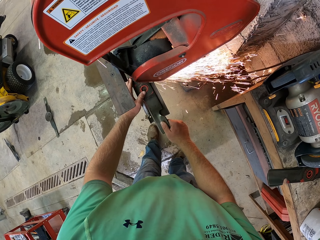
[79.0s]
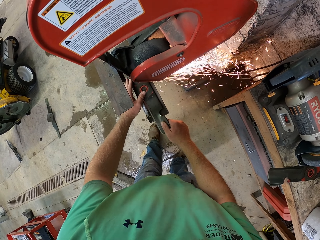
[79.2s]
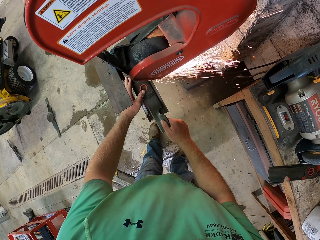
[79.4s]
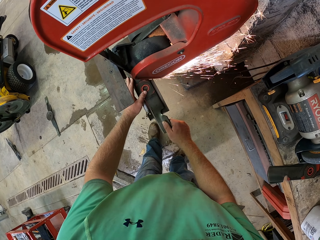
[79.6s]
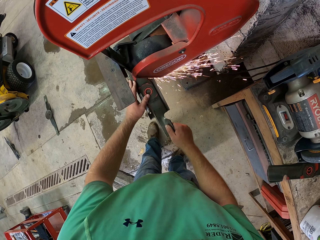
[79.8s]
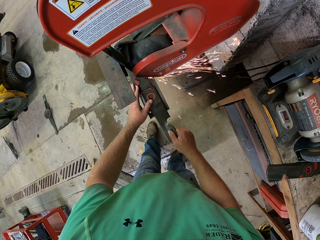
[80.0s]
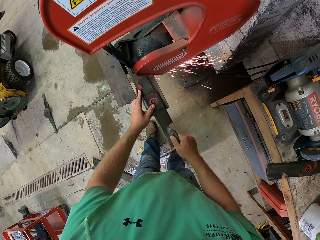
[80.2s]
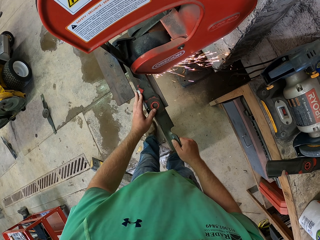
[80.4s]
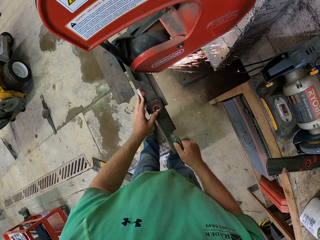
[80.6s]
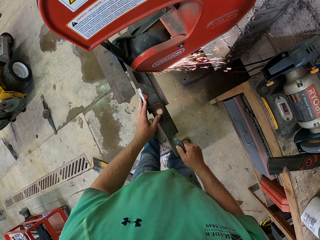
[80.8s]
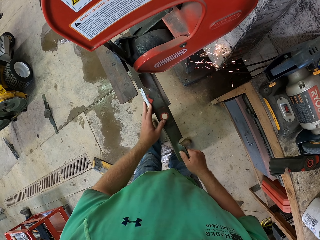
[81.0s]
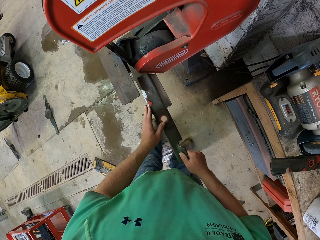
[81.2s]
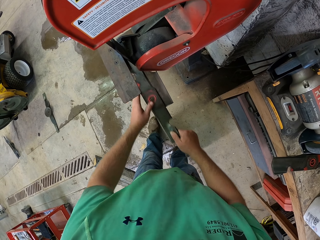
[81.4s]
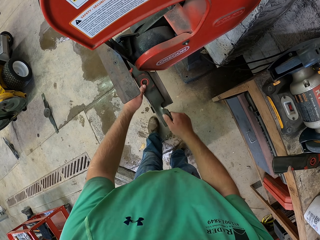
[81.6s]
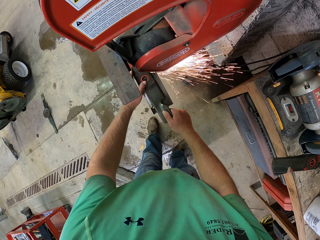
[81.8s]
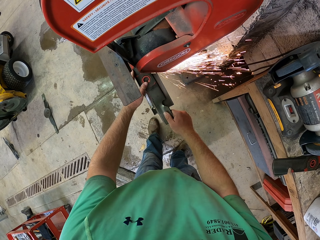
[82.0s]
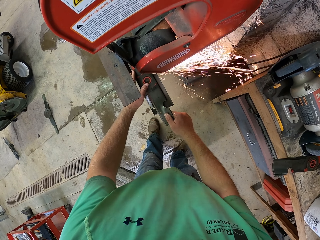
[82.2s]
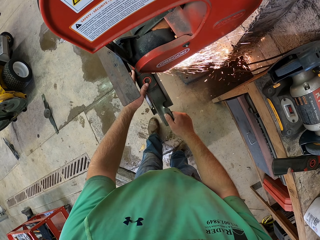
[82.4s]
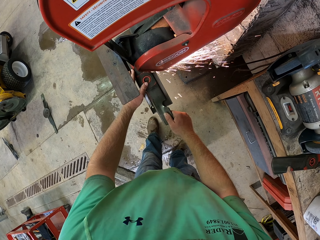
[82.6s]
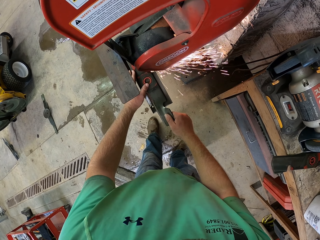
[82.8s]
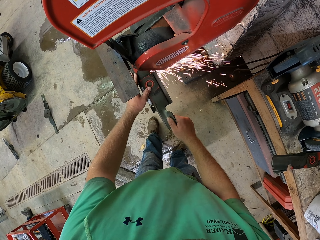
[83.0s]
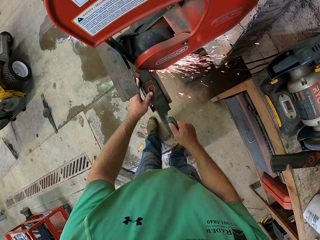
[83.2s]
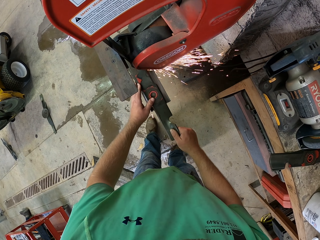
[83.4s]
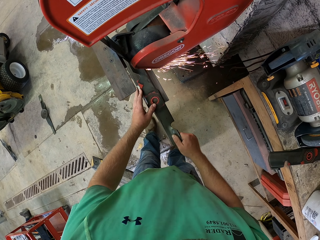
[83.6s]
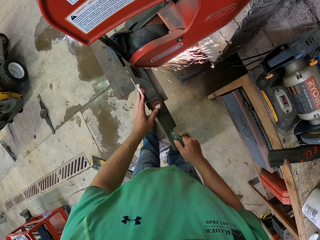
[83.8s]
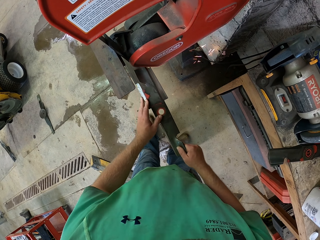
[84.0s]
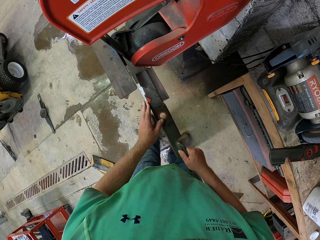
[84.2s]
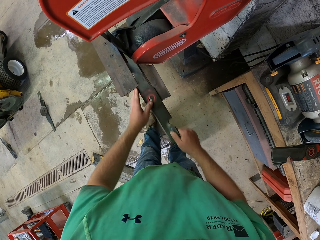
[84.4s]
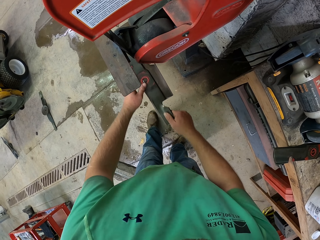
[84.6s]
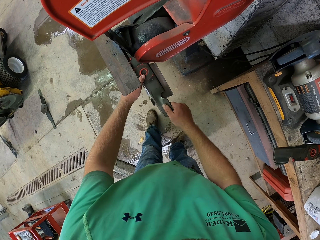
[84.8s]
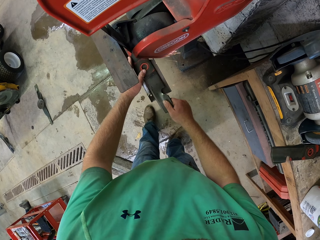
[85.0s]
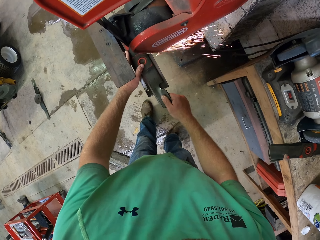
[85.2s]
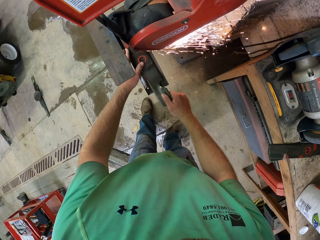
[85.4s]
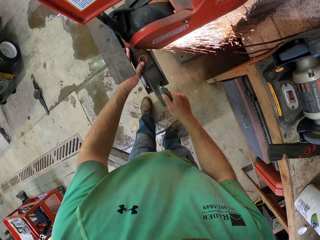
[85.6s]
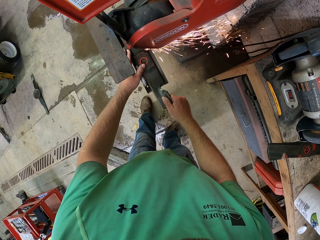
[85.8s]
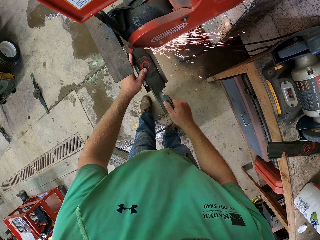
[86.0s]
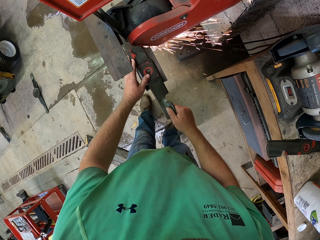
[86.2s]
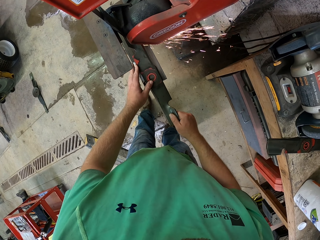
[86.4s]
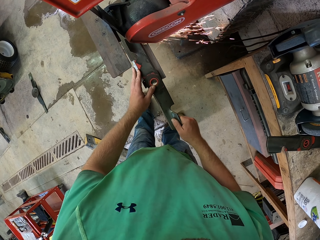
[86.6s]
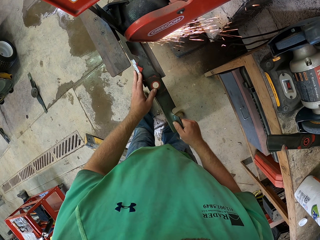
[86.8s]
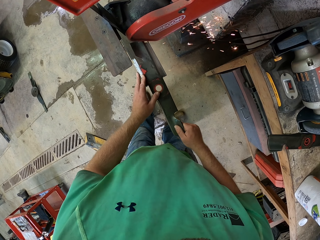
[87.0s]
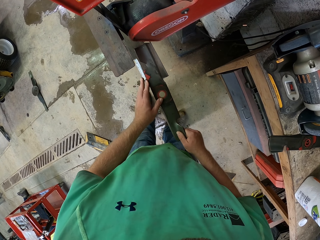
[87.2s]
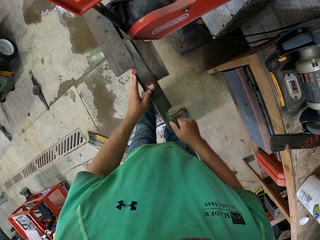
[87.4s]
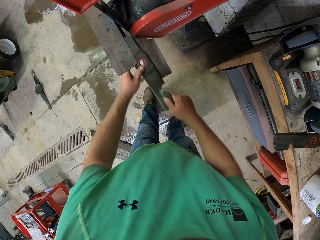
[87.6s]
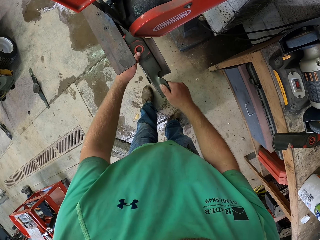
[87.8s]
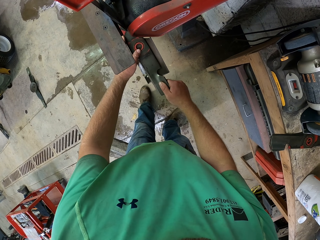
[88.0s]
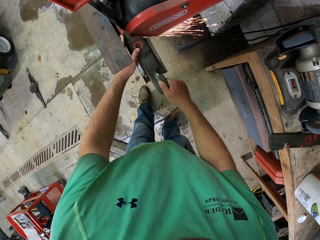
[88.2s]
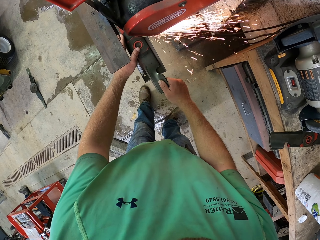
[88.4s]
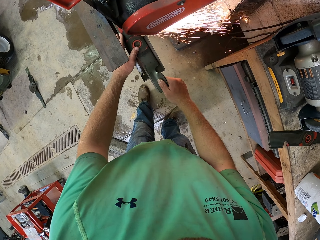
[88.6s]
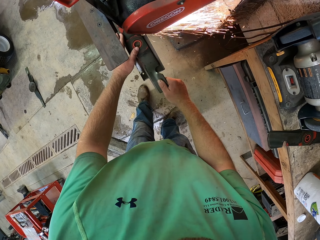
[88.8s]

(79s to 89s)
The camera wearer sharpens something with the machine. They place something in the machine. They sharpen something with the machine. They place something in the machine. They sharpen something with the machine. They place something in the machine.

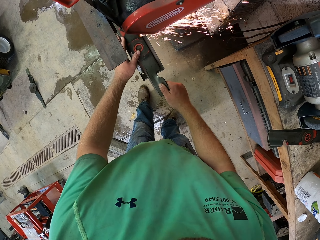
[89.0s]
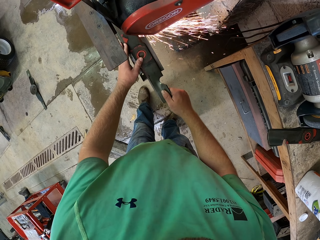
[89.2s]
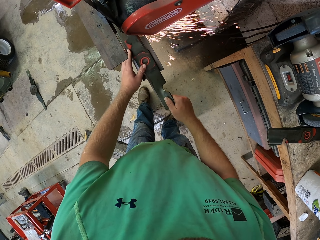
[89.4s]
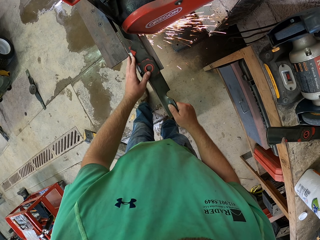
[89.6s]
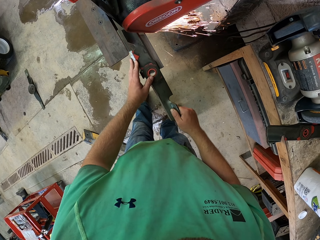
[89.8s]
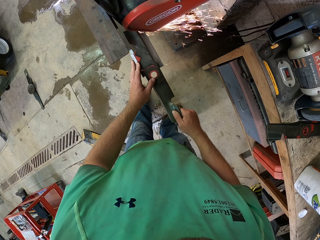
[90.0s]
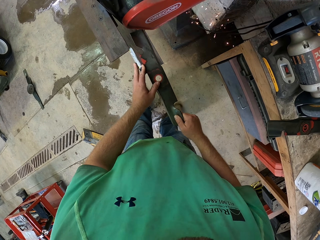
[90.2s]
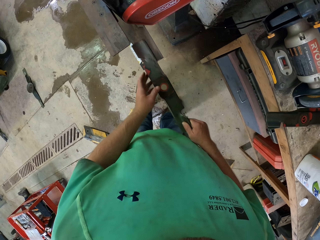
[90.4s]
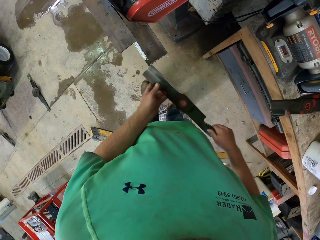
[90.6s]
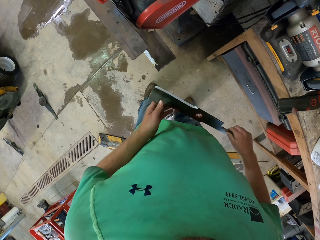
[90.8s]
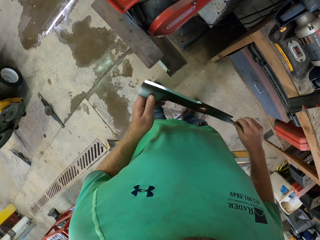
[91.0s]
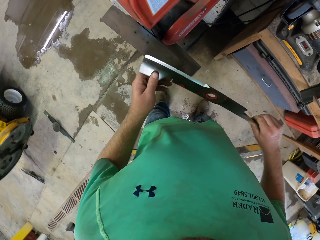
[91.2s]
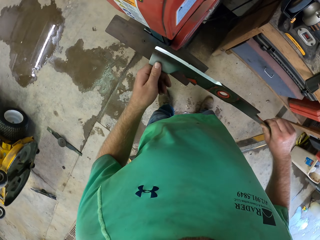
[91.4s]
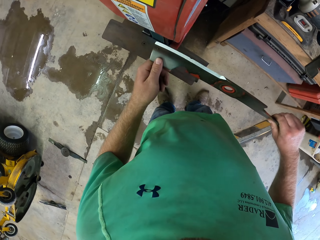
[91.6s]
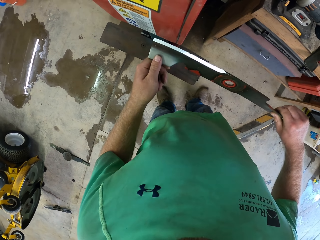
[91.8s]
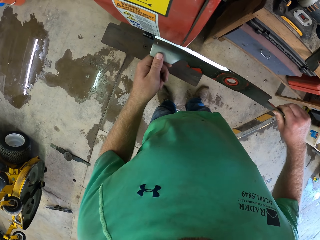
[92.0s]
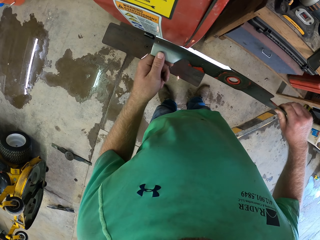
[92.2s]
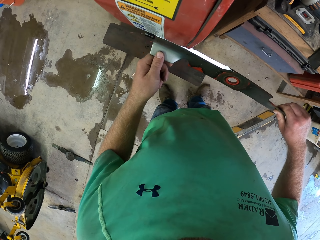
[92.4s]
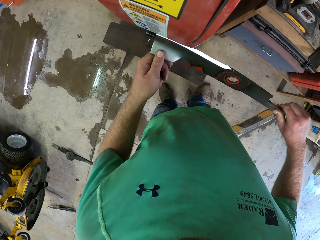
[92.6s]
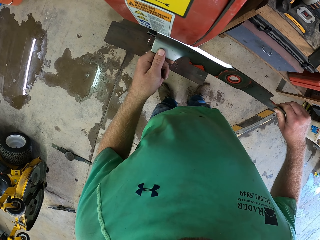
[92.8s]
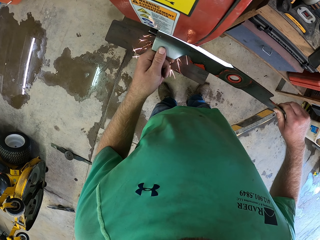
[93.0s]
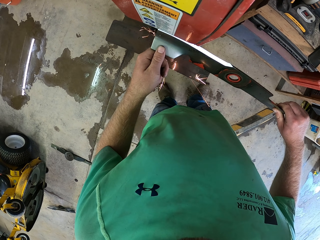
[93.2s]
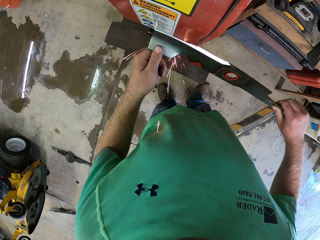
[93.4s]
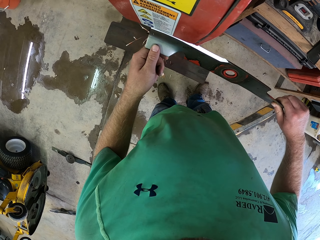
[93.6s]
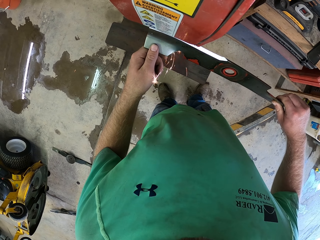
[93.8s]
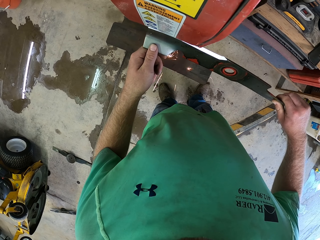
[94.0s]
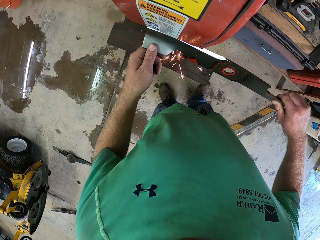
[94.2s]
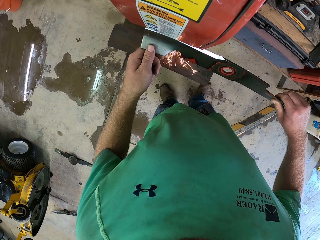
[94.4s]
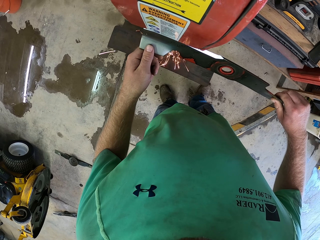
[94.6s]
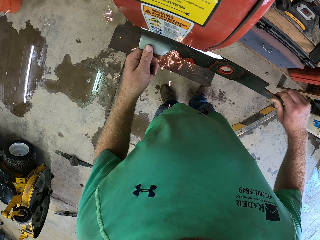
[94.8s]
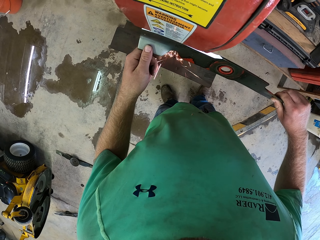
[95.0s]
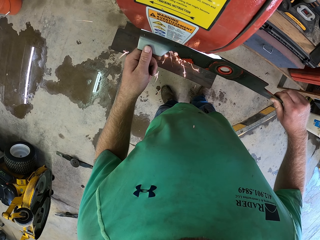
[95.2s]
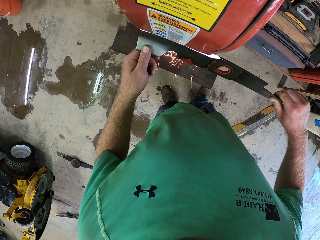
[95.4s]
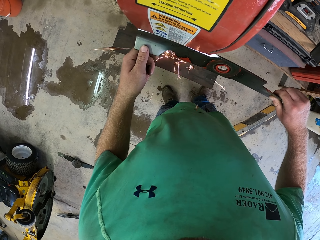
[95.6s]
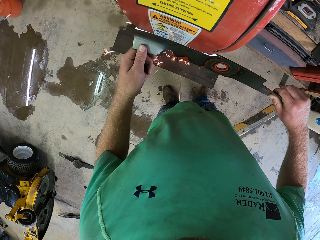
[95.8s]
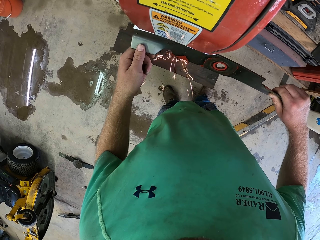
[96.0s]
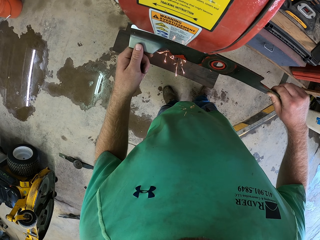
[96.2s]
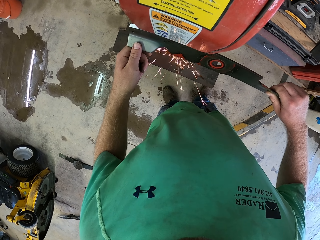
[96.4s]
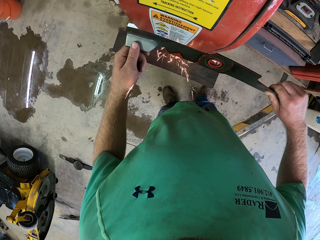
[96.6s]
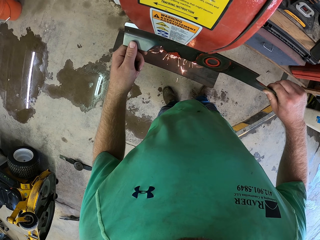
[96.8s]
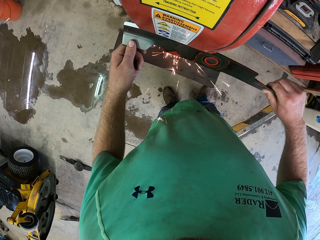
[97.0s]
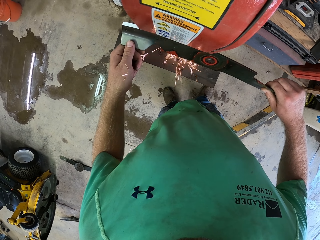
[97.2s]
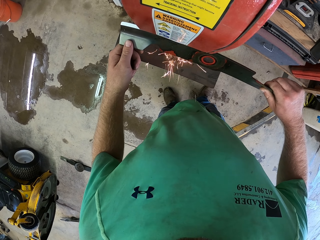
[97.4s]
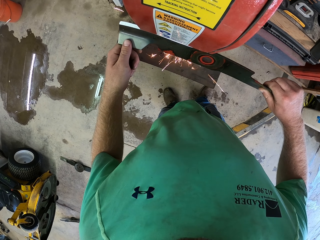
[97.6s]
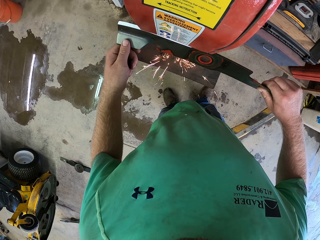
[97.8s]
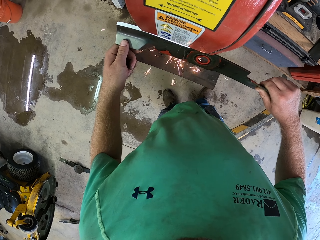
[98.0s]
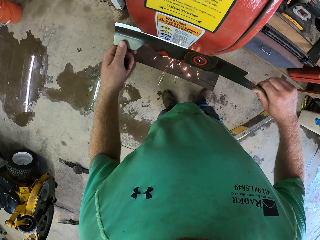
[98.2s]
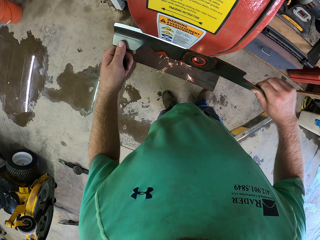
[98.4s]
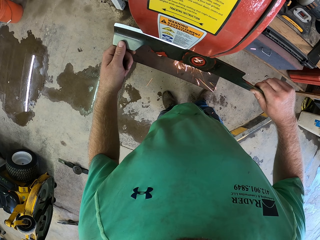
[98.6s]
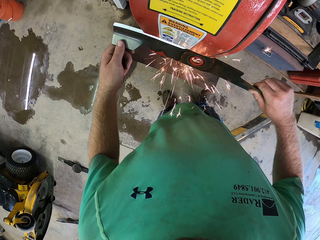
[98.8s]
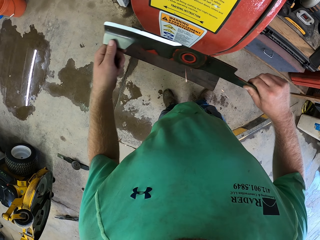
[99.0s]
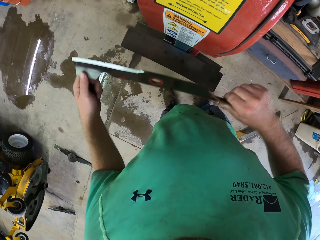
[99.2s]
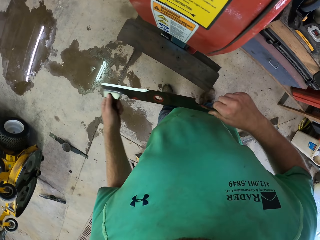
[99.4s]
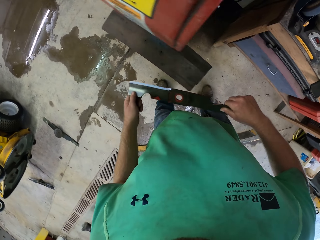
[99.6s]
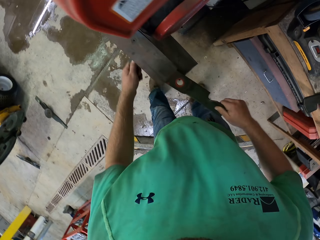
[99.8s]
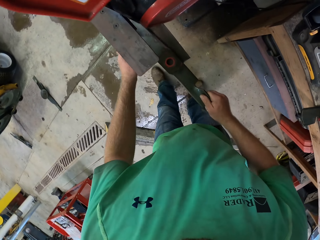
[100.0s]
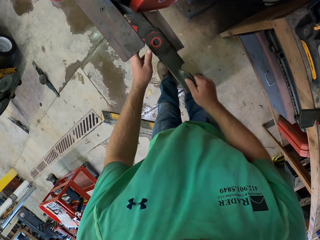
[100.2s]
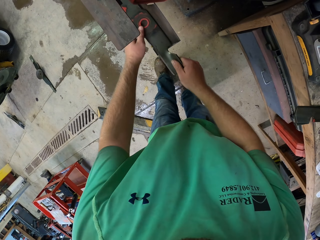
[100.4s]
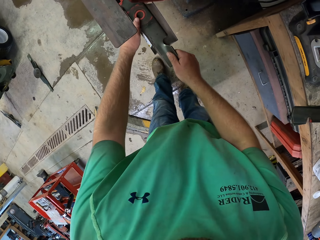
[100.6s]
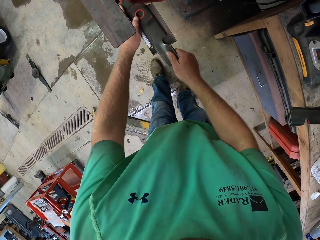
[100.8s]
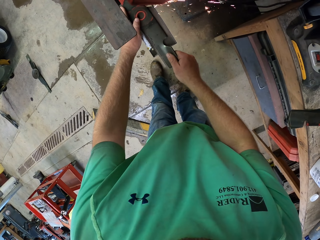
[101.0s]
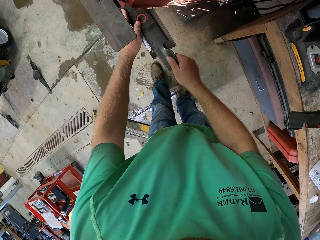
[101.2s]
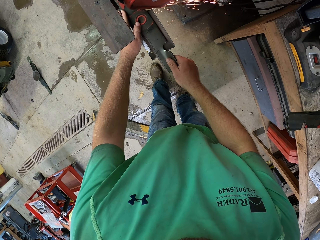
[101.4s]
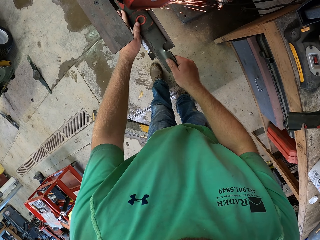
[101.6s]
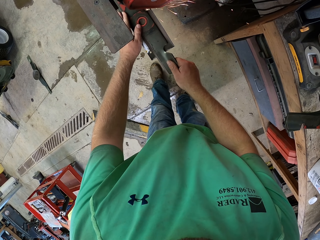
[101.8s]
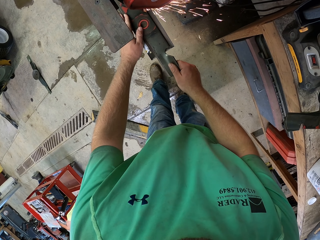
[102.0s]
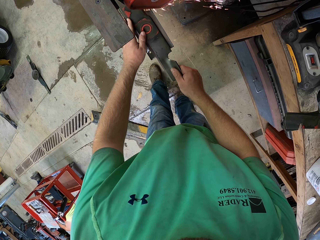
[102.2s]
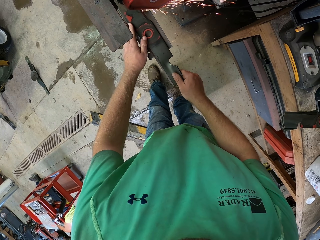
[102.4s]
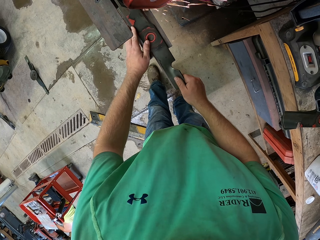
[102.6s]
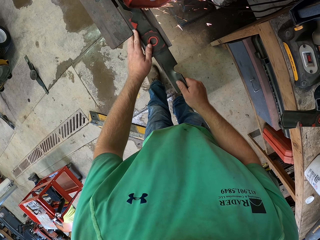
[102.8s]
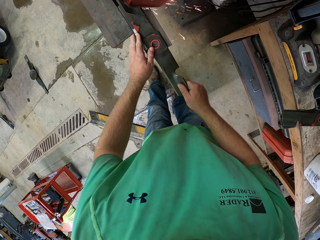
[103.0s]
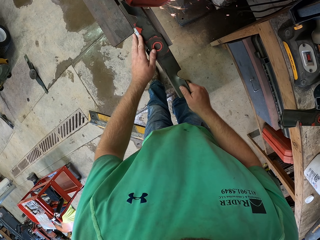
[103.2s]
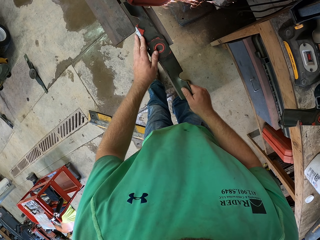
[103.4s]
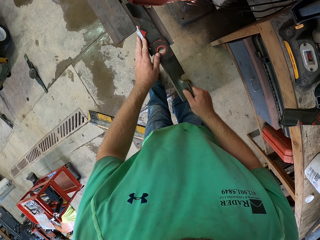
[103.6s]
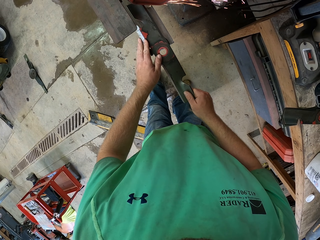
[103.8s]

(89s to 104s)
The camera wearer sharpens something with the machine. He holds the blade in his hands. He removes something from the machine. He sharpens the blade with the sharpening machine in his hands. He places something in the machine. He removes something from the machine. He places the blade in the tool tray with his hands. He sharpens the blade with the sharpening machine.
